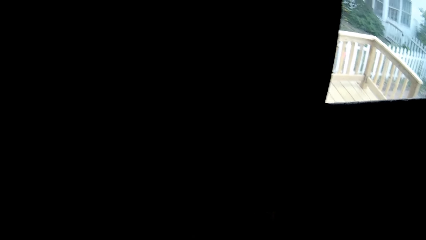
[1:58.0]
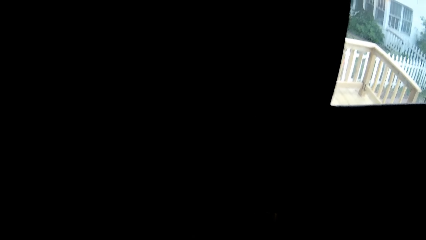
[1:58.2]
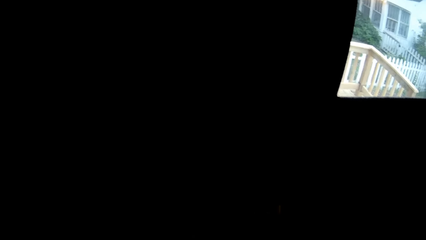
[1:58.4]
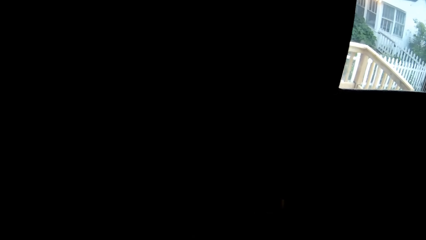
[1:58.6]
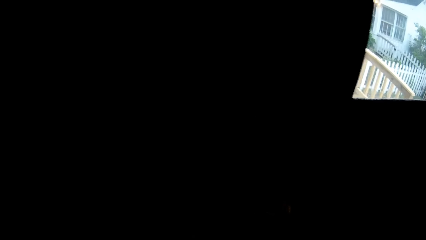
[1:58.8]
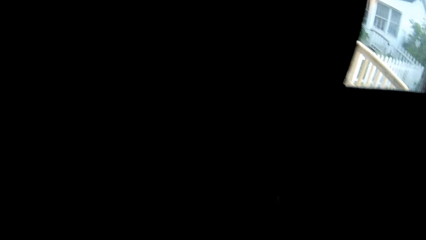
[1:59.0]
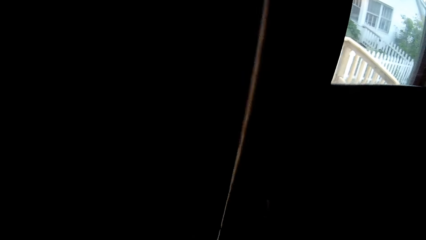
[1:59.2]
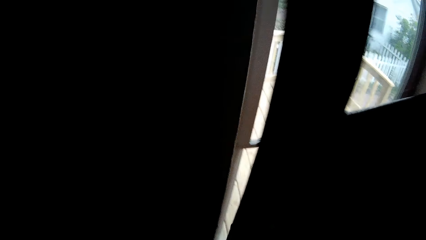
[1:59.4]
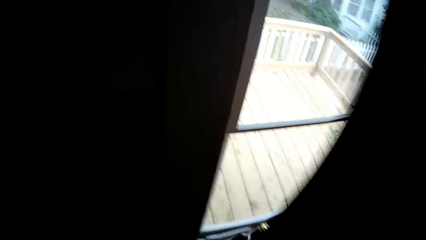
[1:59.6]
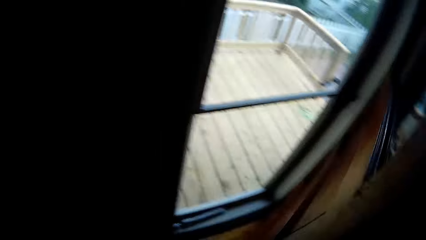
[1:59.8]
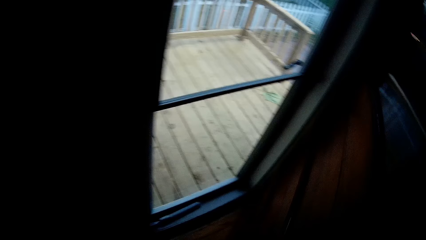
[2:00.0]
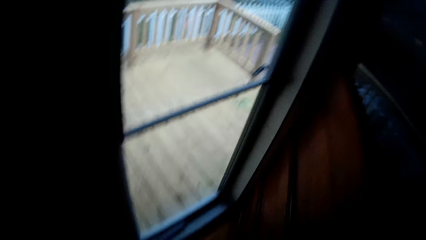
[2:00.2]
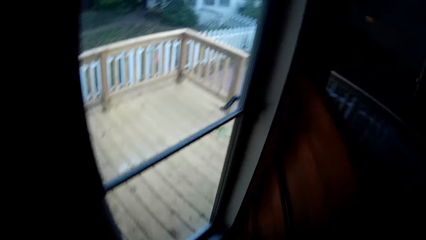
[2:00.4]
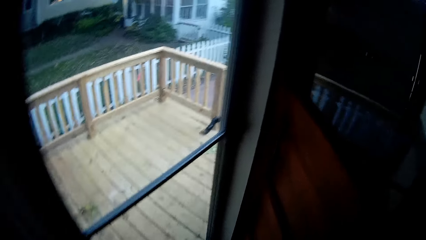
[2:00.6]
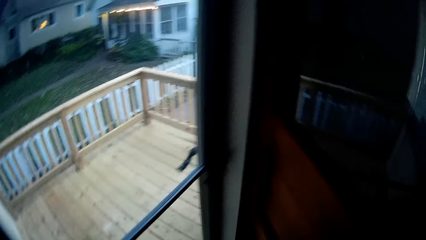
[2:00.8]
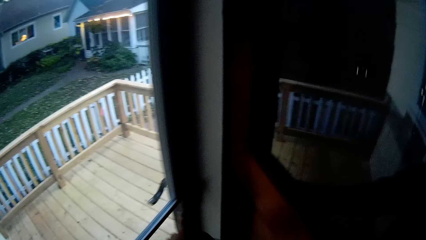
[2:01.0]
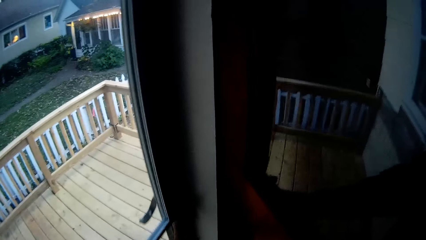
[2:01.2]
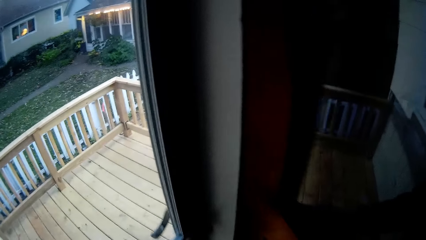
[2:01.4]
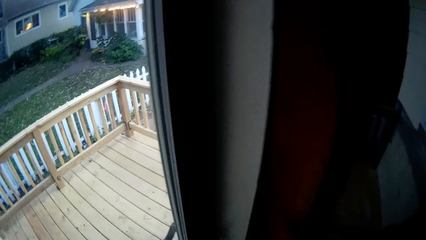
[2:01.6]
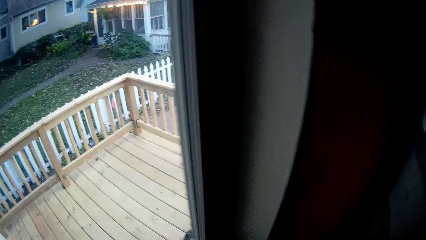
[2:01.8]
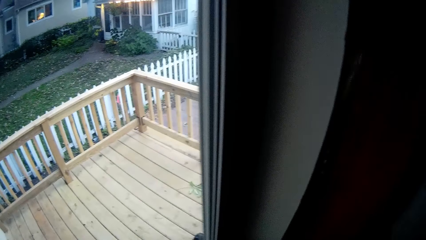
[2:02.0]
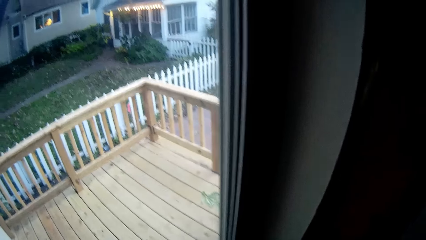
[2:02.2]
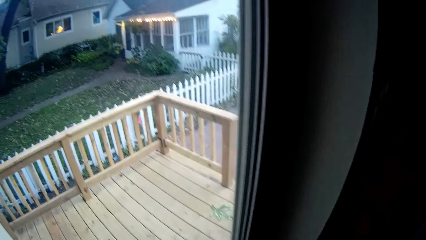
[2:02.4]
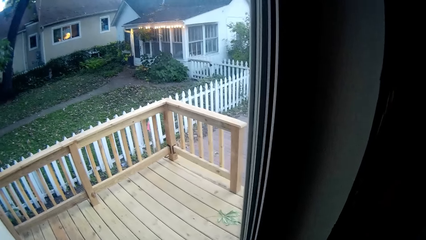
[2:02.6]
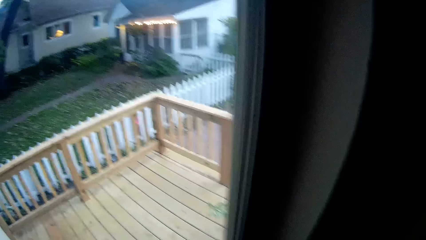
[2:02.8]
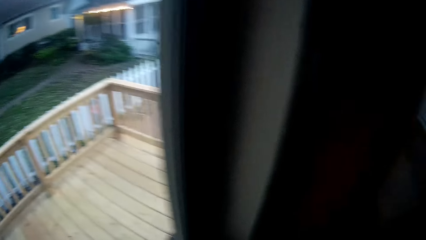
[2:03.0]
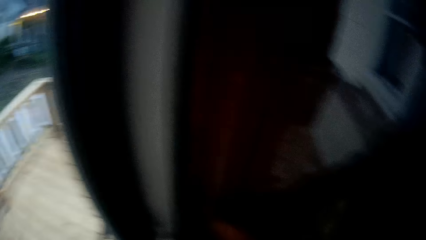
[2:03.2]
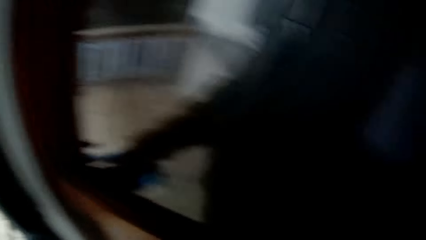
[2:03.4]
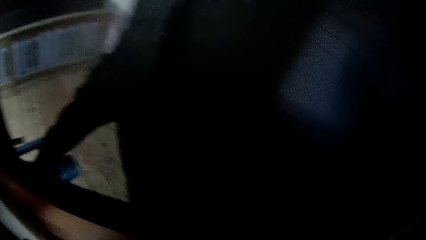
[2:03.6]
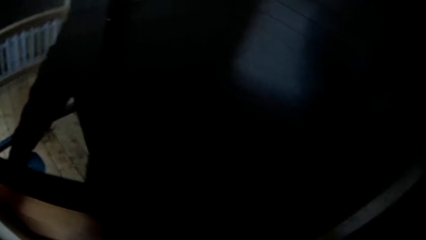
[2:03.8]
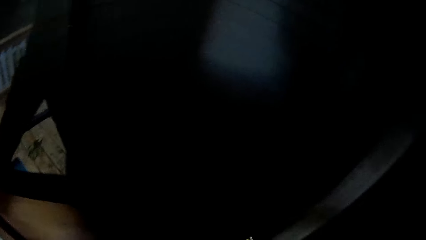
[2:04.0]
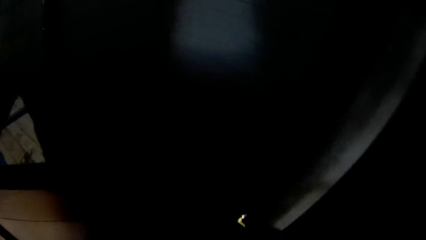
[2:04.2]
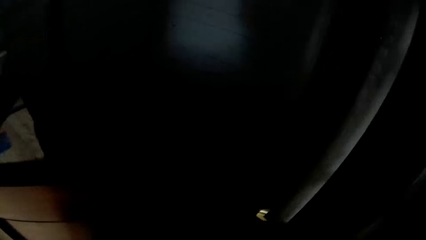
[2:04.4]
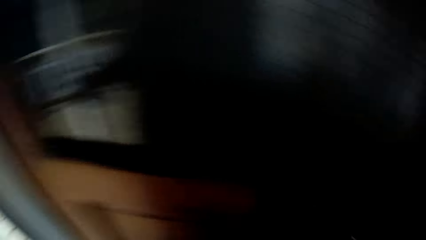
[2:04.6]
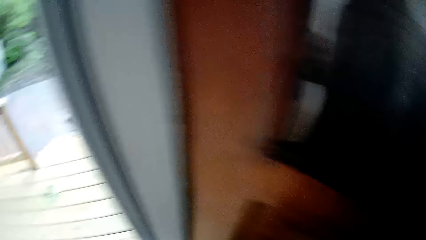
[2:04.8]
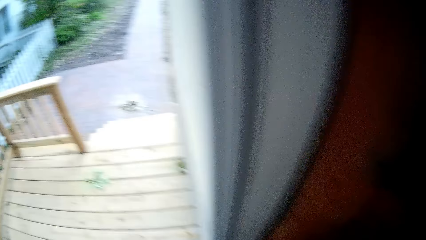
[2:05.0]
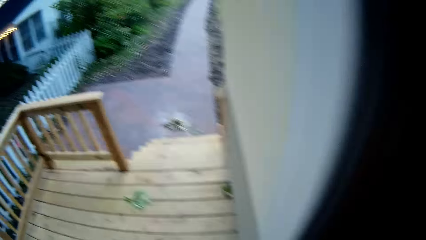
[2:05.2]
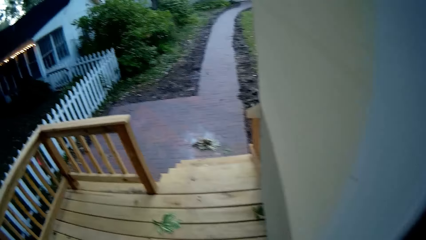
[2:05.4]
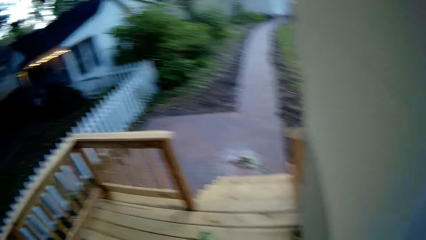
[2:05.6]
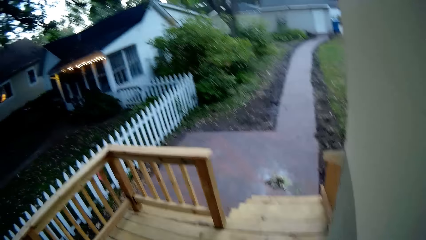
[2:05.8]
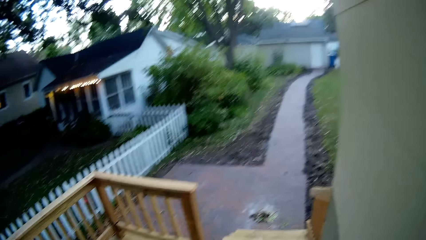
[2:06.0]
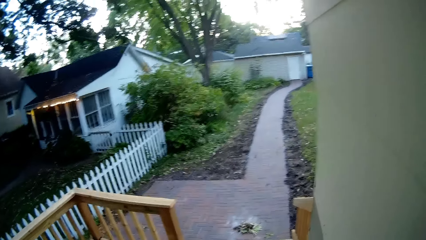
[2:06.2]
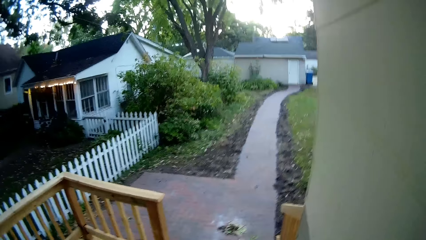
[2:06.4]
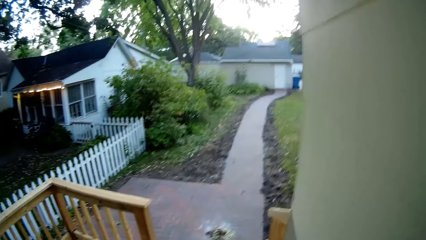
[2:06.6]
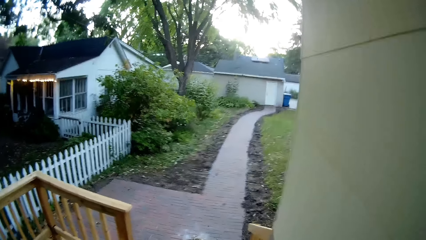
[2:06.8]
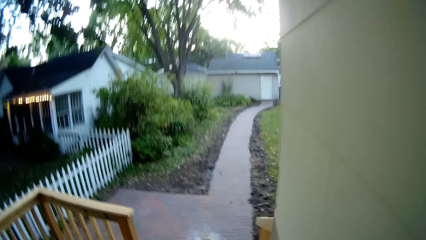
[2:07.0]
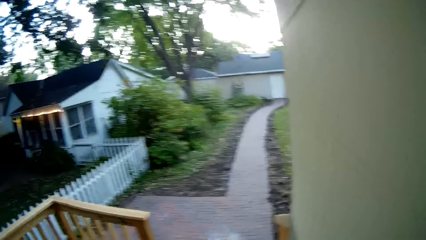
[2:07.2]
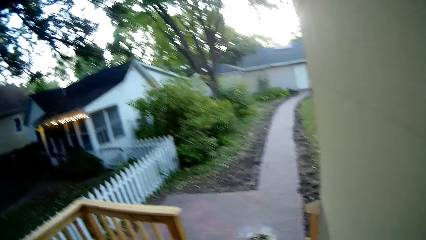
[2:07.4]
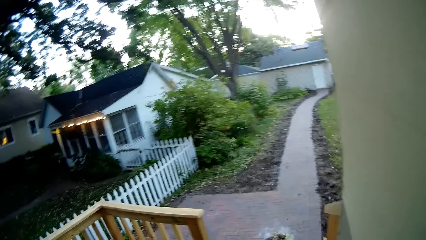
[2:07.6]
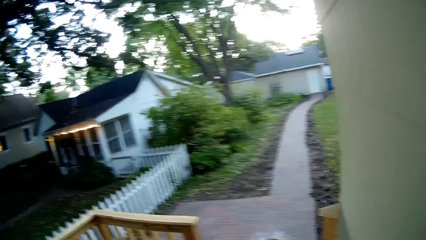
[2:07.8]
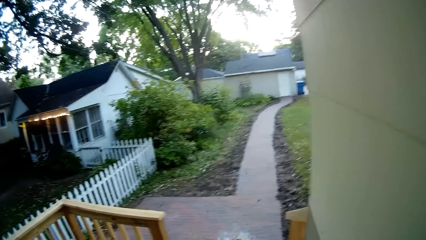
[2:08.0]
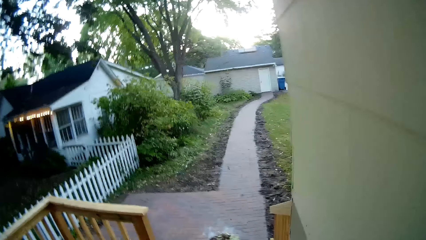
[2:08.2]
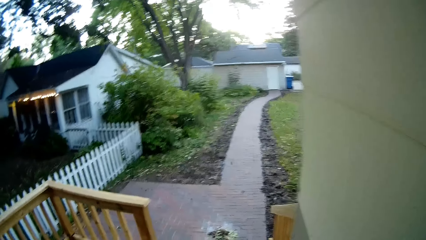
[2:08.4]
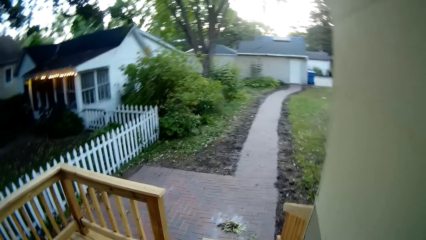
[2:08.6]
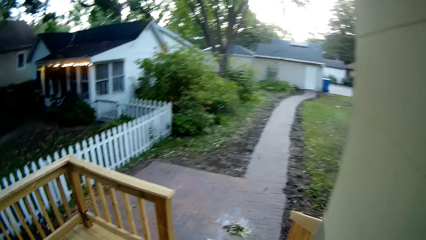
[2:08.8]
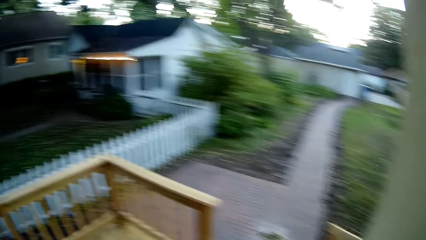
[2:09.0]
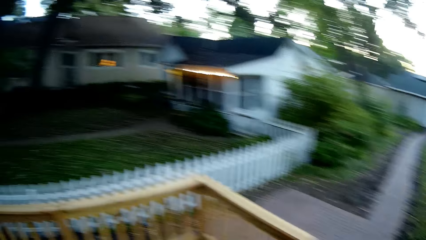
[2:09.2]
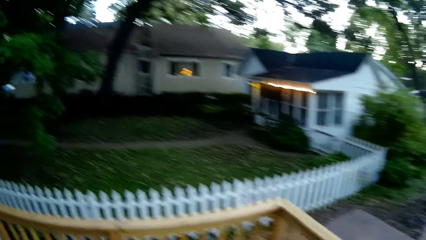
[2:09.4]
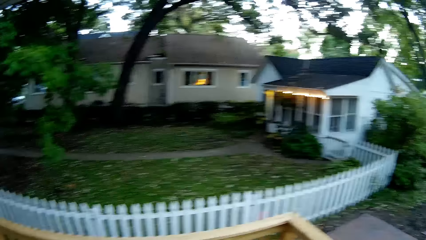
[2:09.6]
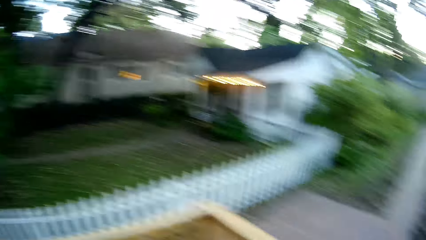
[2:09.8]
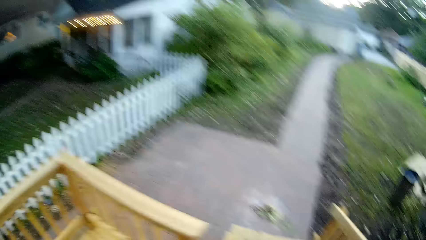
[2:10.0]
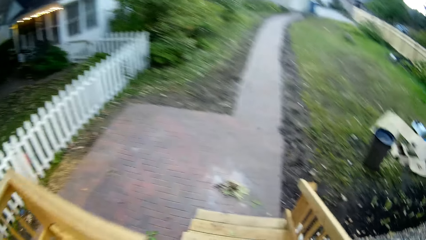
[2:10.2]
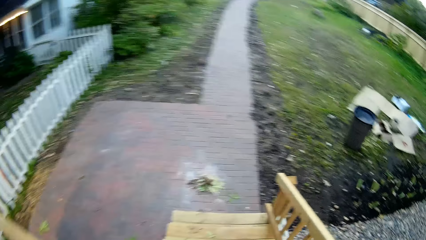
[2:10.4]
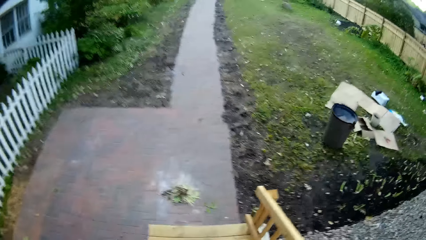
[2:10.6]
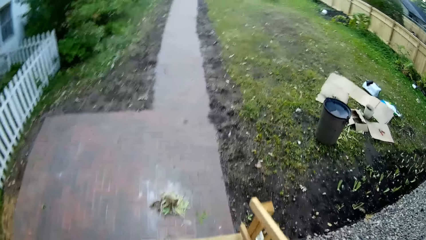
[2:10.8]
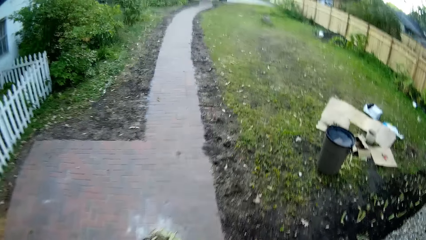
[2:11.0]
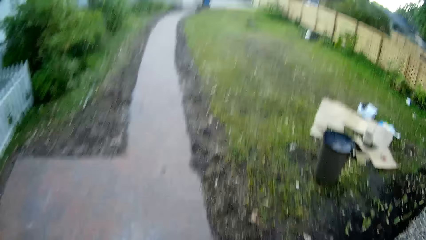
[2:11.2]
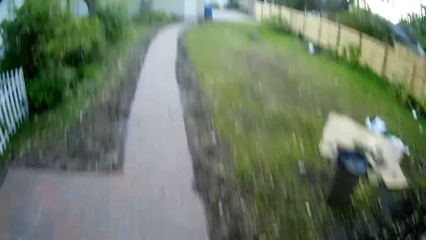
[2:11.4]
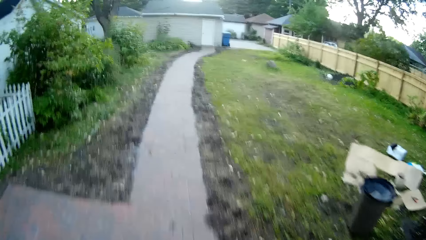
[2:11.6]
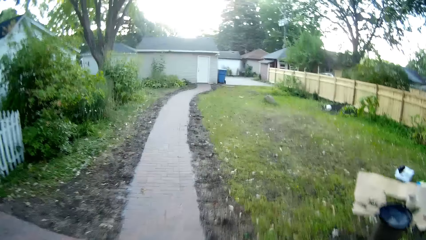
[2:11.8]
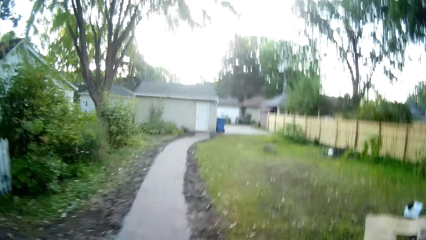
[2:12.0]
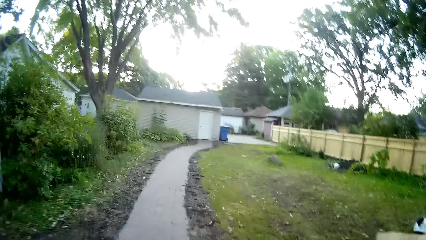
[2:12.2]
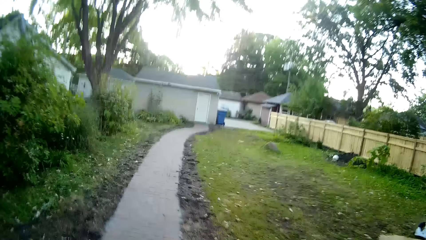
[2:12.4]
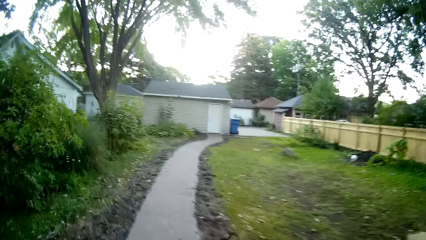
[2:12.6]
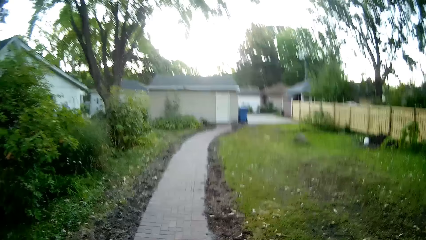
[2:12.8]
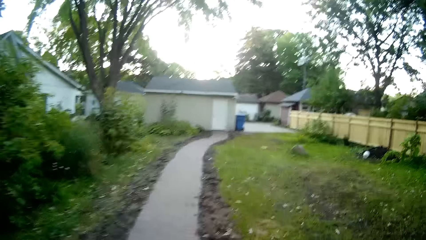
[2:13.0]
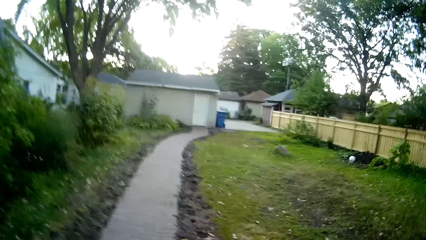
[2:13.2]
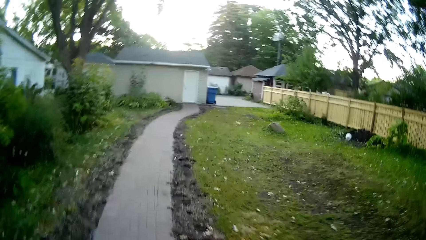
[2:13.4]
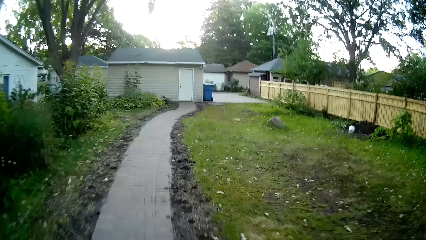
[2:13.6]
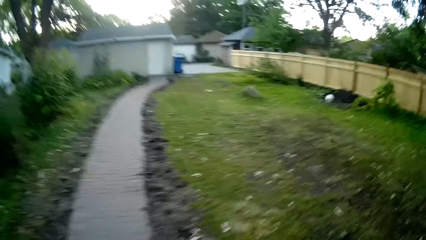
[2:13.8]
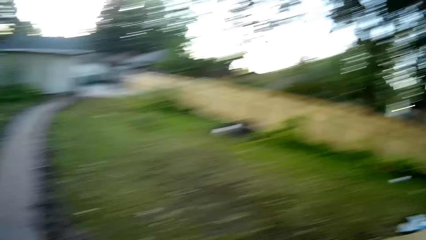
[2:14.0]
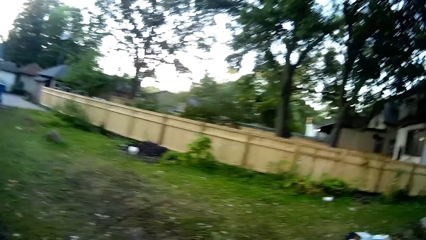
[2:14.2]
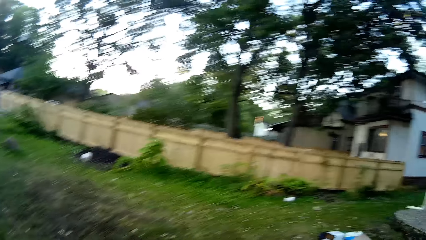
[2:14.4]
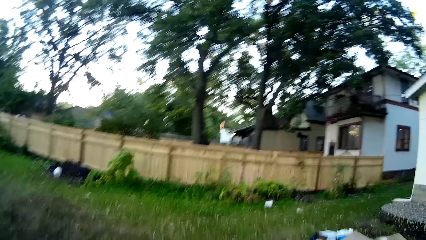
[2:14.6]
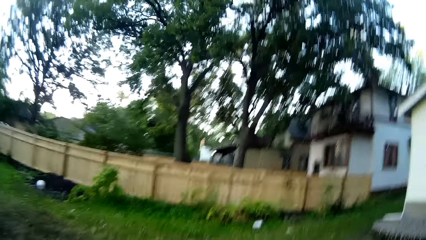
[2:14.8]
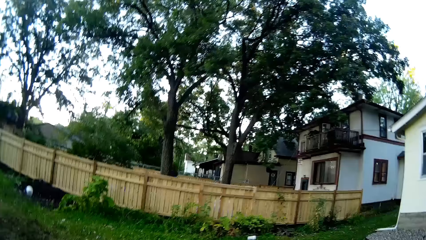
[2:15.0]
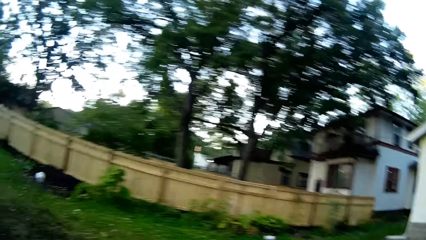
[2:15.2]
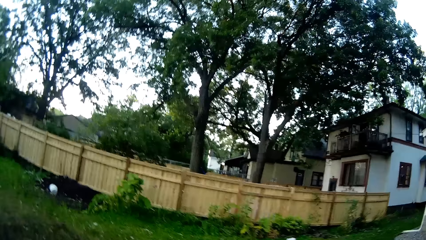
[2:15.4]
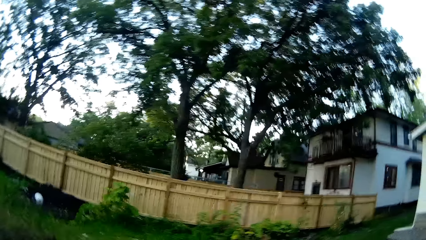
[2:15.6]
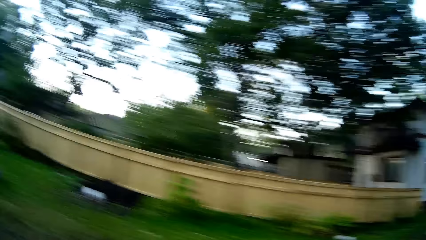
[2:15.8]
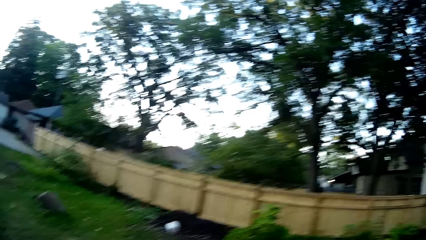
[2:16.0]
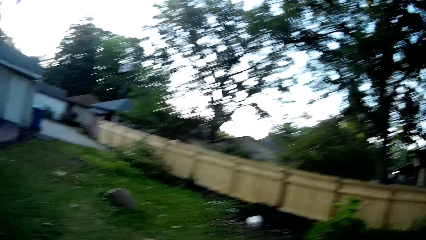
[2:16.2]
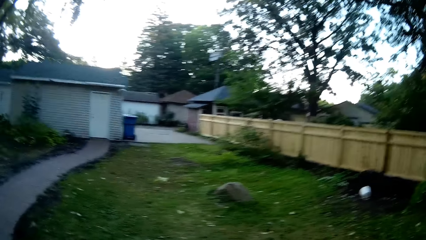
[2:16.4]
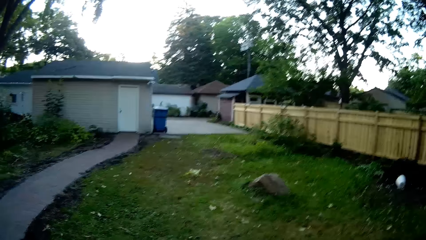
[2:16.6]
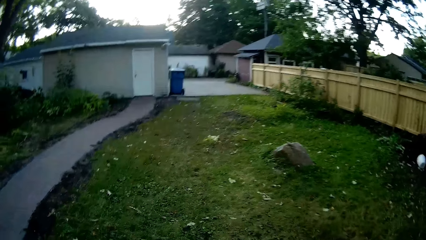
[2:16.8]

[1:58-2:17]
The camera wearer opens the door. They walk outside the house and walk around the compound. They walk around the compound.
